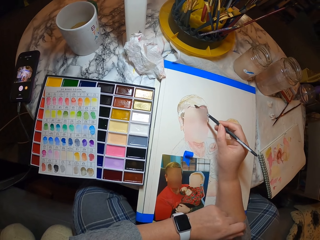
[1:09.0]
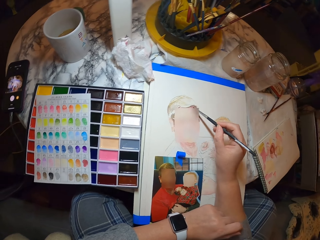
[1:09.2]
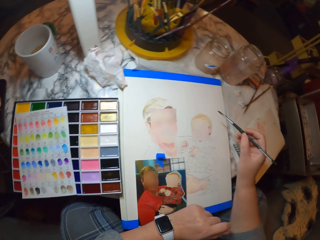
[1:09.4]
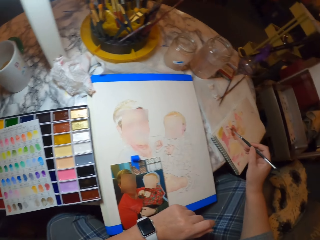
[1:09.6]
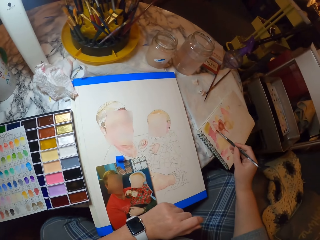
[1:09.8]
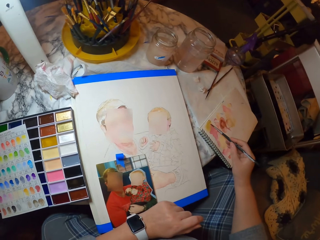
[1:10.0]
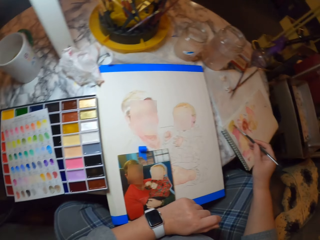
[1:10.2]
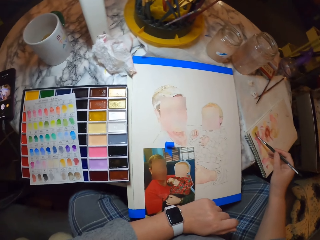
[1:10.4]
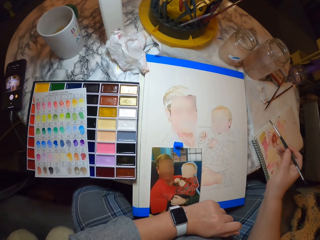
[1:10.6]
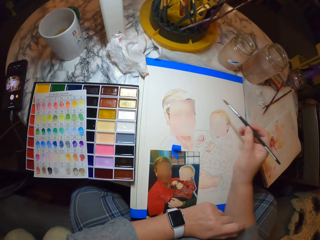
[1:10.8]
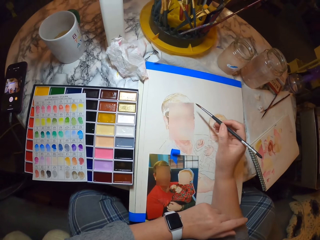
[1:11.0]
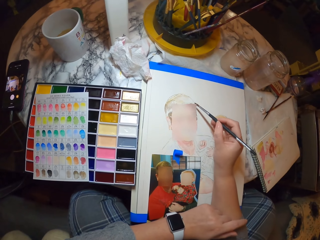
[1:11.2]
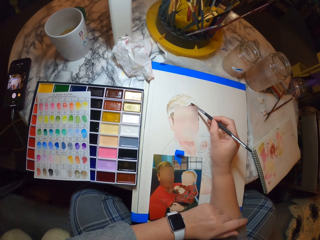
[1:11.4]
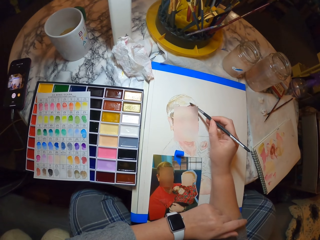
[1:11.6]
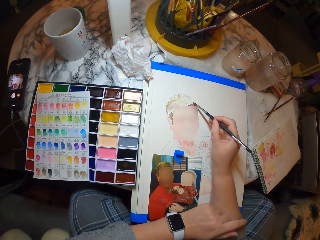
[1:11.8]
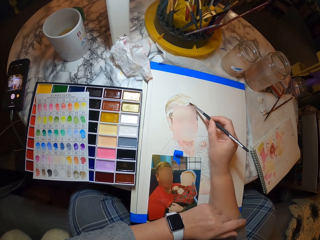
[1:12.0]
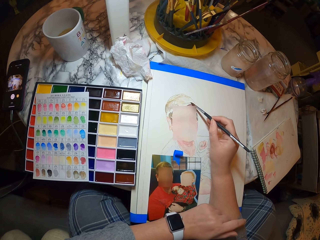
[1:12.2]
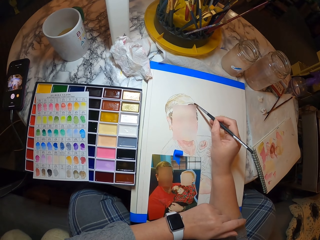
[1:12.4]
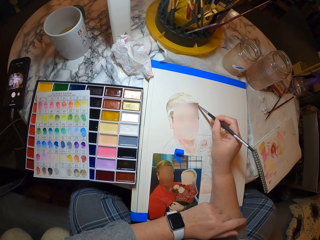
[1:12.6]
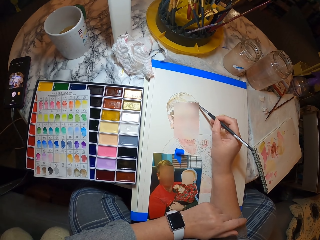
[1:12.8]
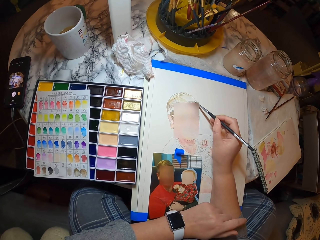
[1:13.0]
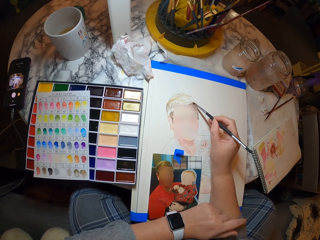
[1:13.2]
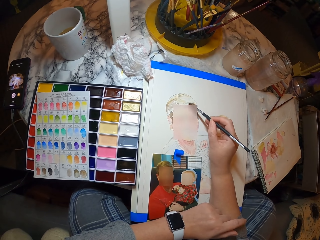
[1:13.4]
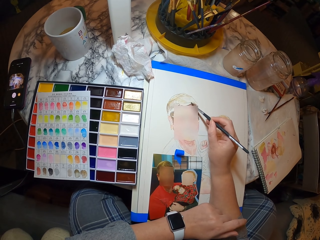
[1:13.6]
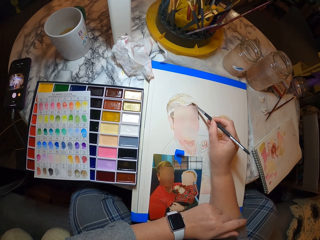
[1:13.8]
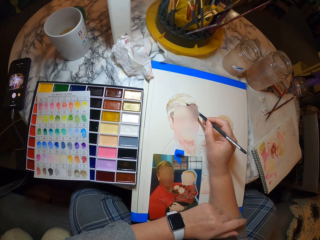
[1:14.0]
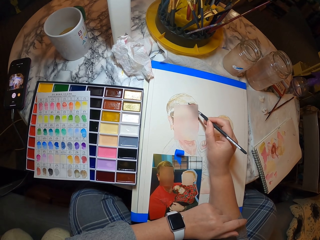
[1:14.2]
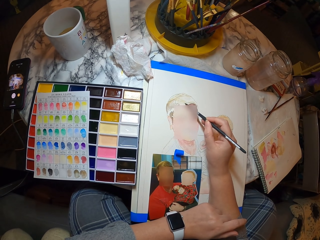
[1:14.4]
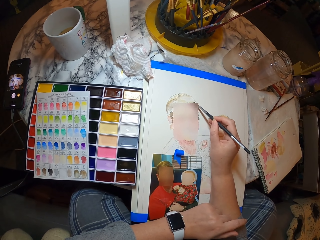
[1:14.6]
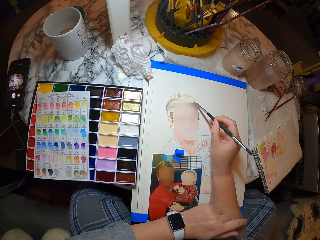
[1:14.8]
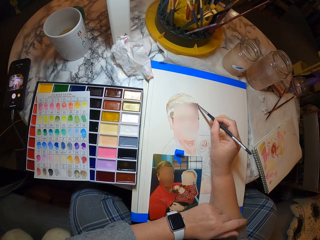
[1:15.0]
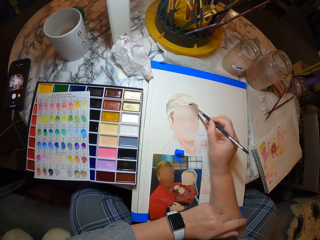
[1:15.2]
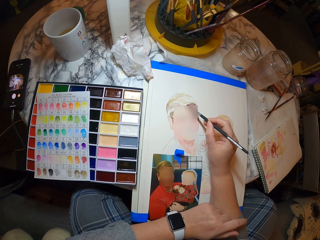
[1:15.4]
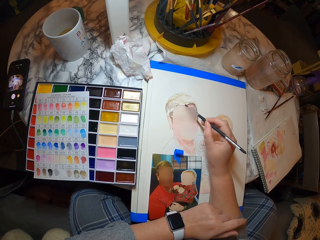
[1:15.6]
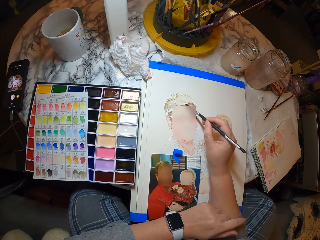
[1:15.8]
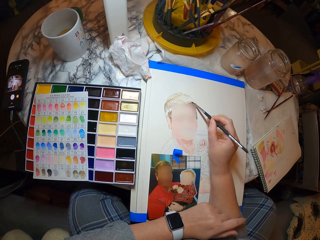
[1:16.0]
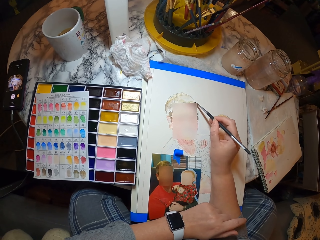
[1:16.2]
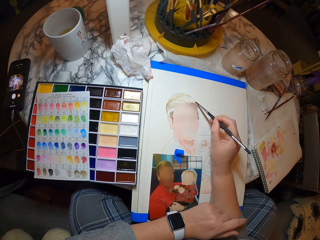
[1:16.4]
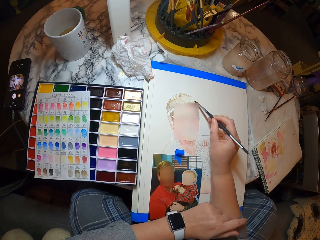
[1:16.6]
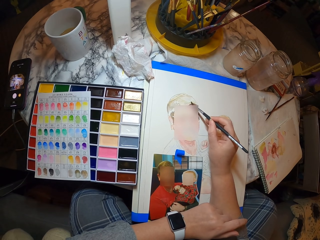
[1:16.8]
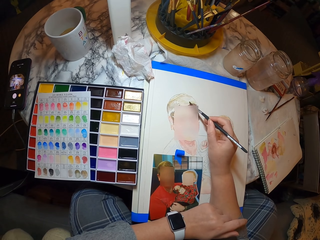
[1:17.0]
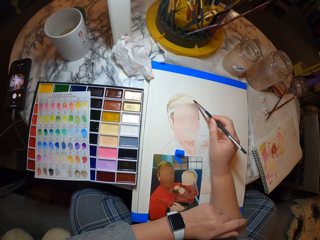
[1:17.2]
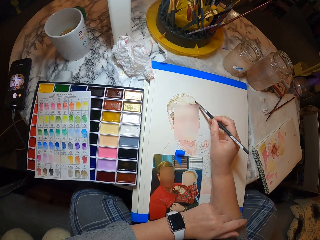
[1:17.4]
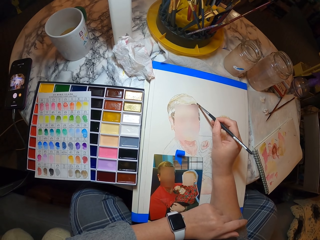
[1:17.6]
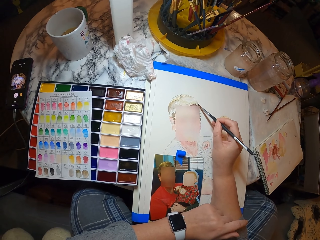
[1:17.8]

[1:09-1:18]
The camera wearer rubs the brush on a paint. They paint.

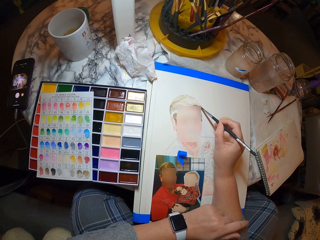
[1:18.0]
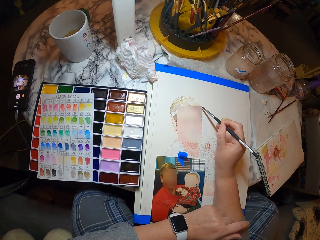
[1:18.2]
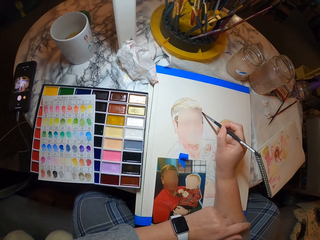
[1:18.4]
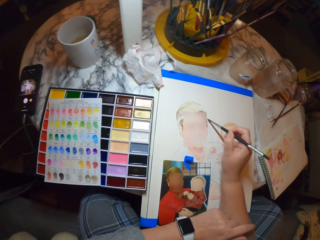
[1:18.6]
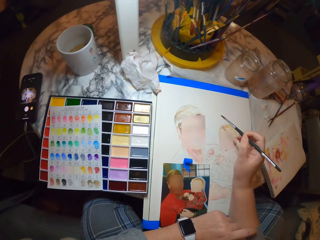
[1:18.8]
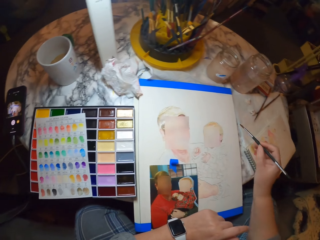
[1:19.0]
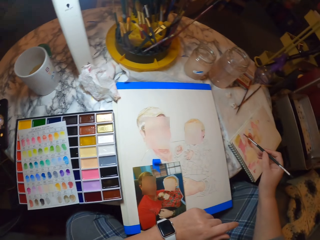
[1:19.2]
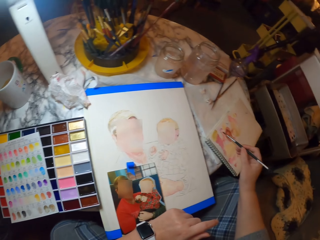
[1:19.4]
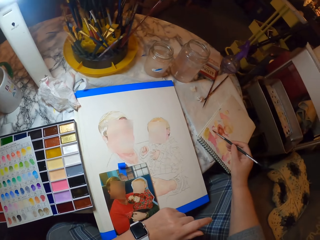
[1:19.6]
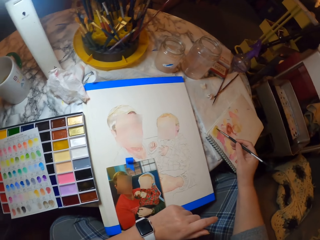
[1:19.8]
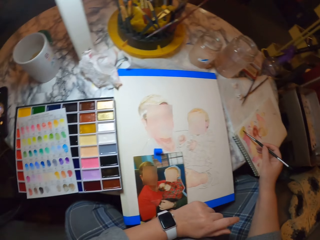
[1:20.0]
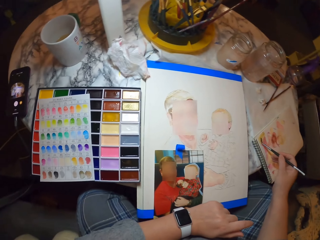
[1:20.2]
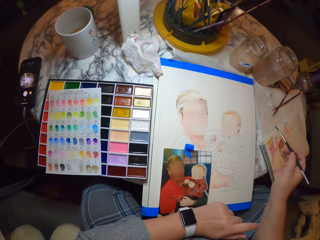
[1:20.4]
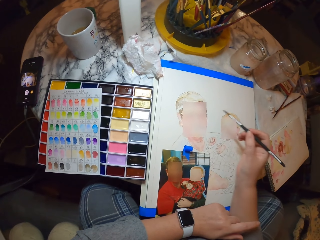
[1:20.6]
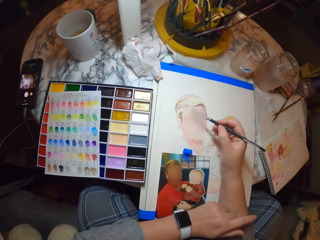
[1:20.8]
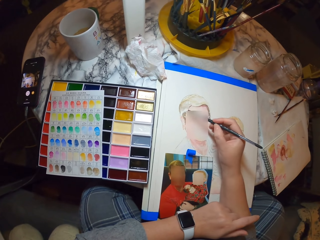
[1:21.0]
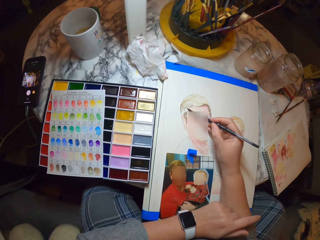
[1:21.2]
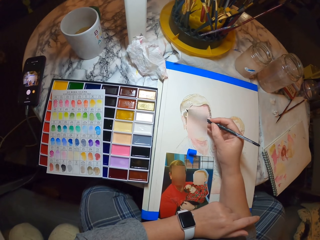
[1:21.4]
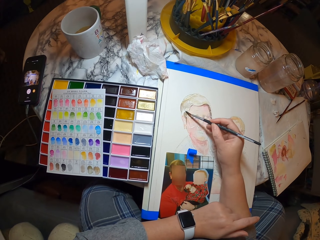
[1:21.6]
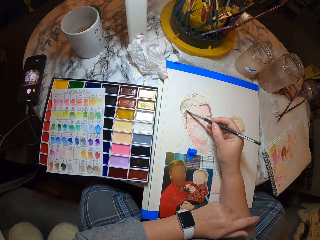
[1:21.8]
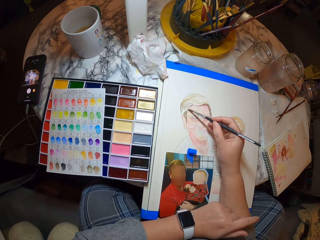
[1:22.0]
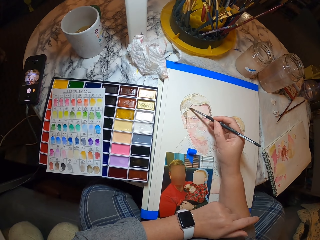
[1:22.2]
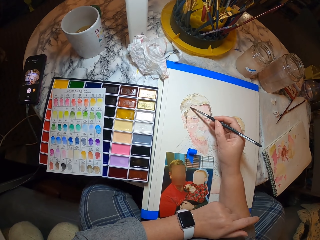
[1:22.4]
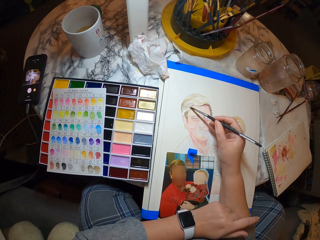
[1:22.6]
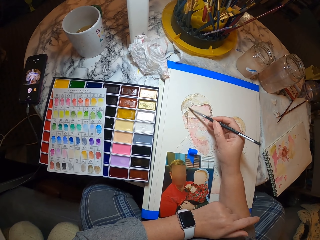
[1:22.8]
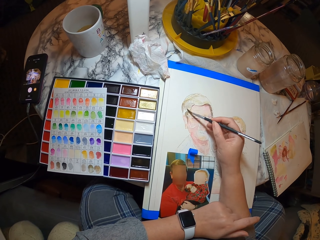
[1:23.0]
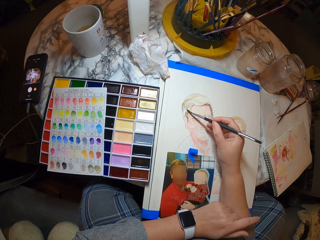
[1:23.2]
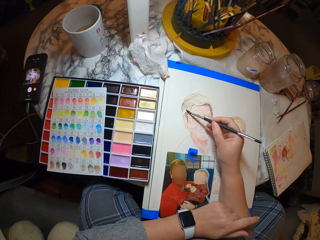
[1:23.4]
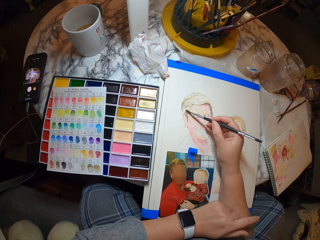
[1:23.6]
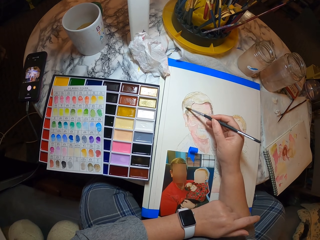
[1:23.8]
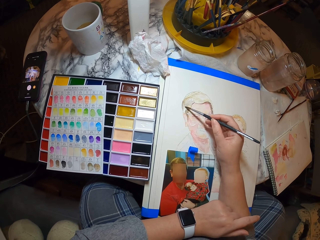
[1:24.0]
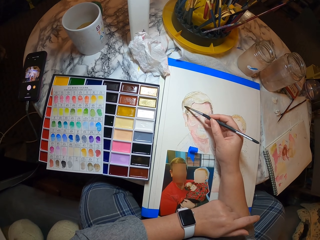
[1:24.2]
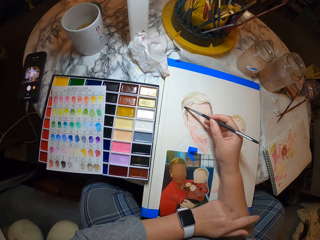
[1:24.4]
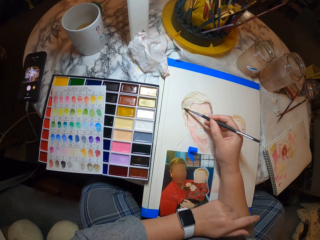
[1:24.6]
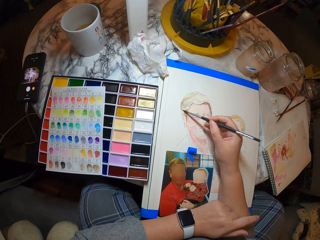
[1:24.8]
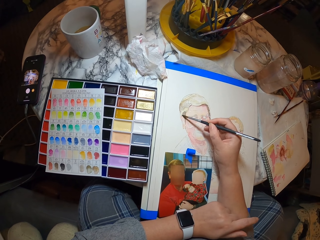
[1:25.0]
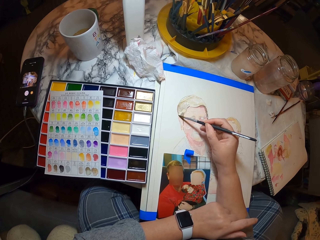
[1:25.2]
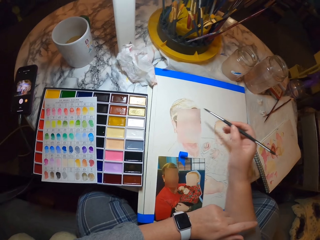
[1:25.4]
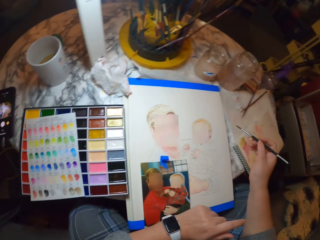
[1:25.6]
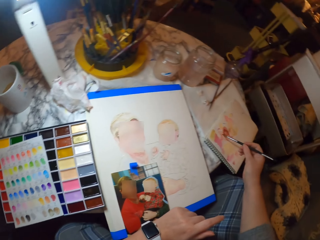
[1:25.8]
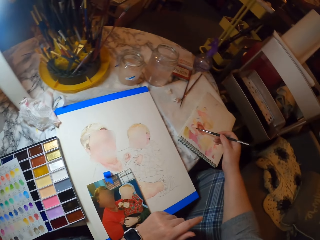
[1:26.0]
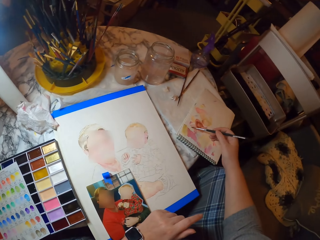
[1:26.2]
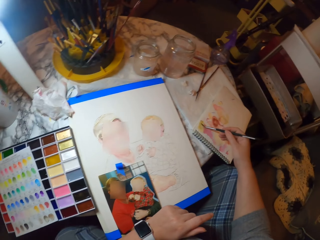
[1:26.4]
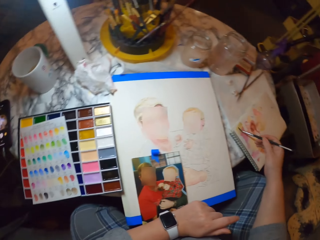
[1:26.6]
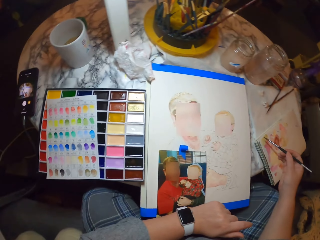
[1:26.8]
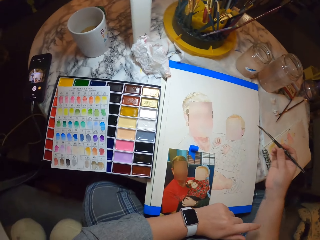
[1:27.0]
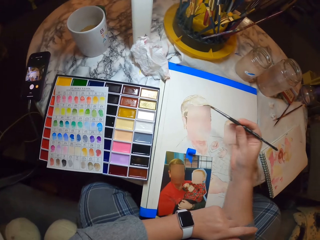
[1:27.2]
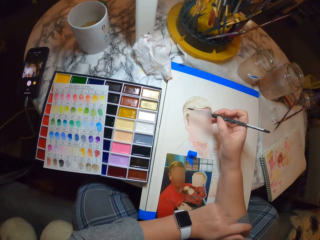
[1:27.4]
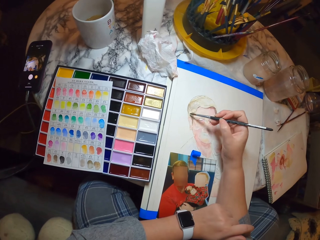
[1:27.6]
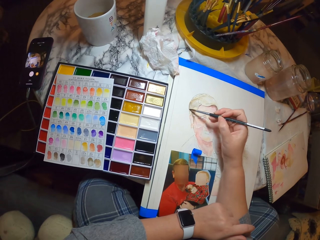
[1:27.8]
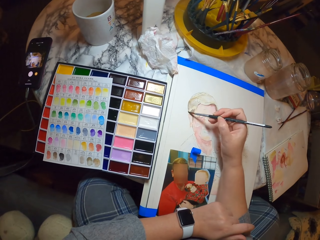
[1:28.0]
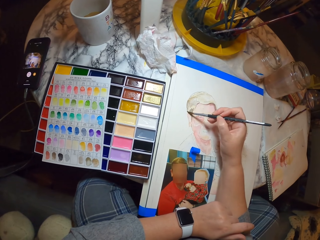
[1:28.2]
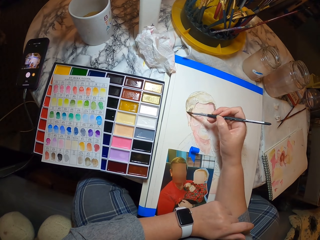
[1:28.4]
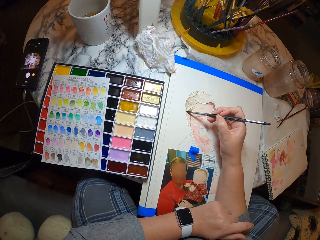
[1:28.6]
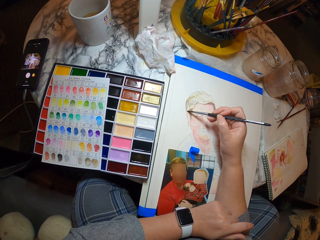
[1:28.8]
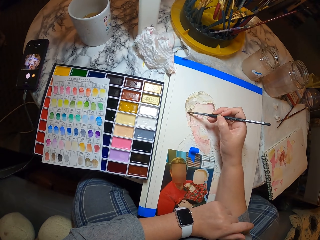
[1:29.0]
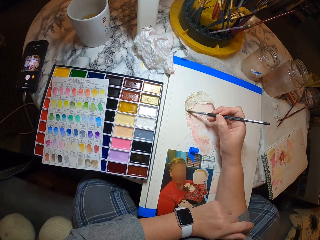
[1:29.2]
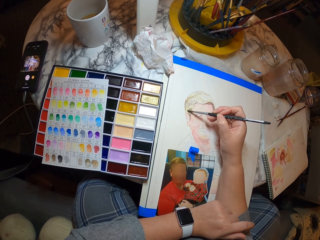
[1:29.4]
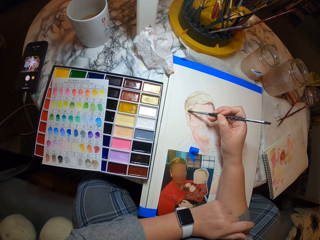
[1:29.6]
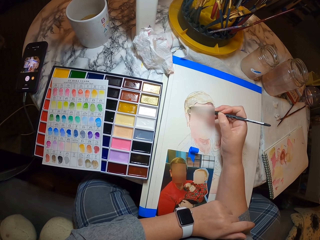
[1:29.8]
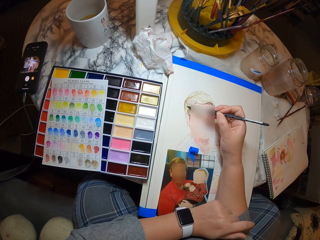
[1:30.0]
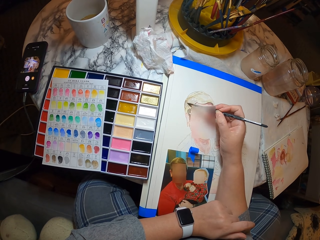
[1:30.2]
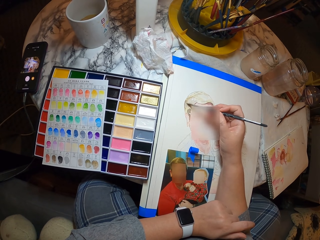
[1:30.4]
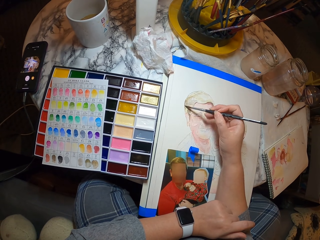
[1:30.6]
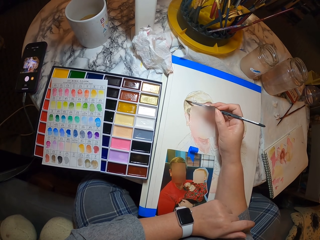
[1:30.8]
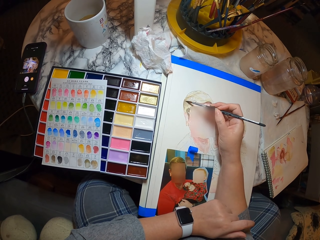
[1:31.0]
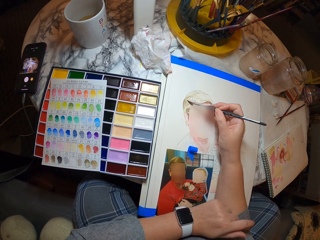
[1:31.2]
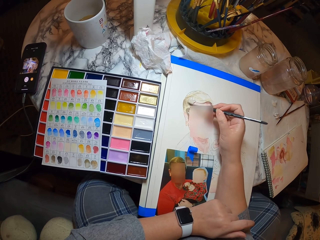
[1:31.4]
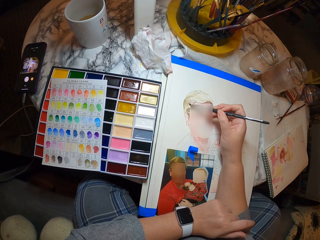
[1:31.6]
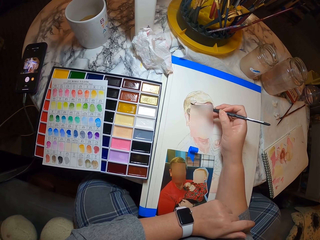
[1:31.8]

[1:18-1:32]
The camera wearer rubs the brush on the piece of paper. They paint the drawing. They rub the brush on the paper. They paint the drawing.
